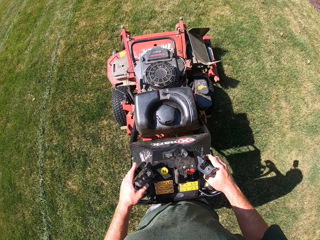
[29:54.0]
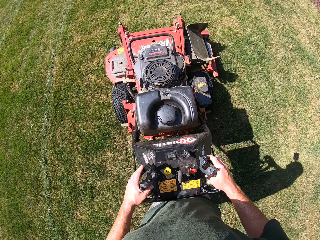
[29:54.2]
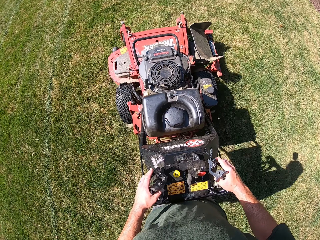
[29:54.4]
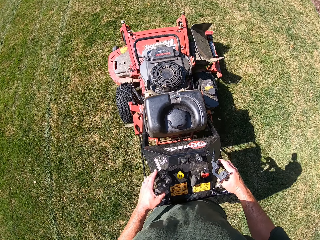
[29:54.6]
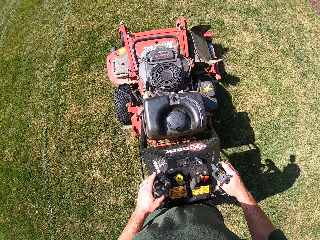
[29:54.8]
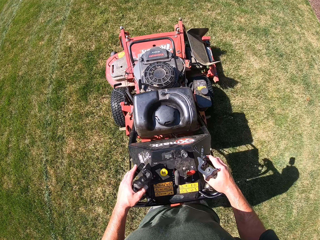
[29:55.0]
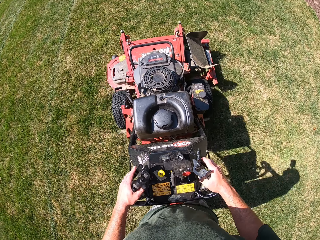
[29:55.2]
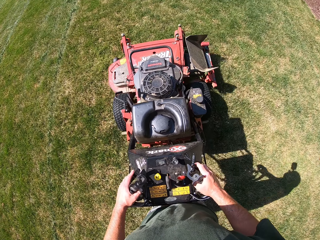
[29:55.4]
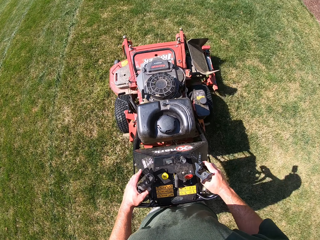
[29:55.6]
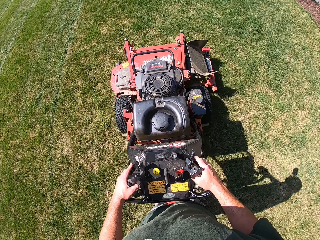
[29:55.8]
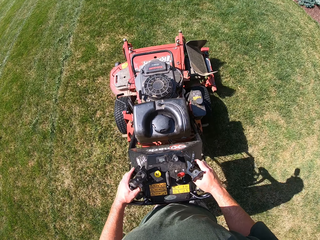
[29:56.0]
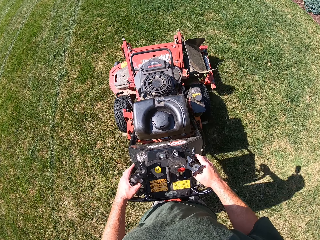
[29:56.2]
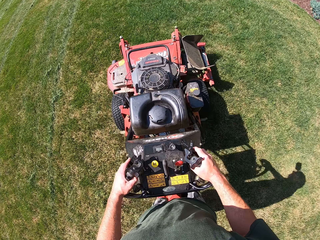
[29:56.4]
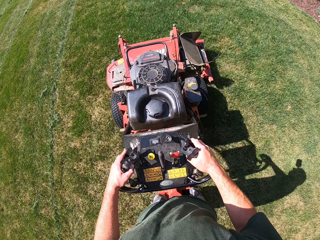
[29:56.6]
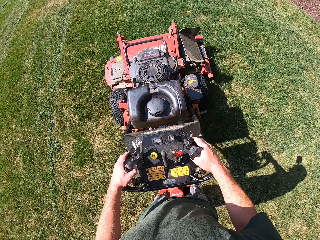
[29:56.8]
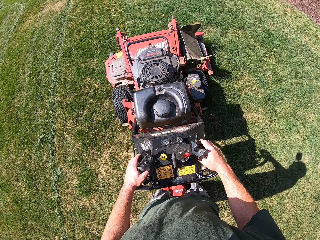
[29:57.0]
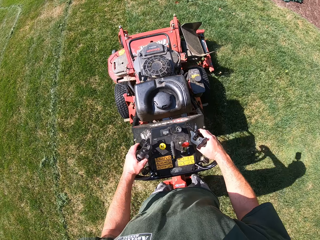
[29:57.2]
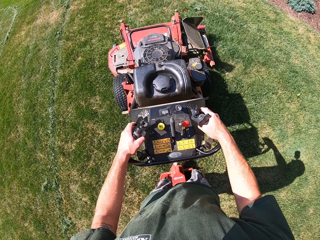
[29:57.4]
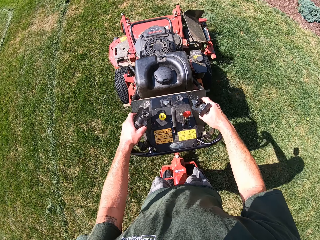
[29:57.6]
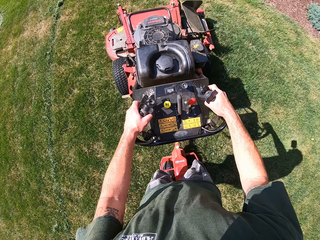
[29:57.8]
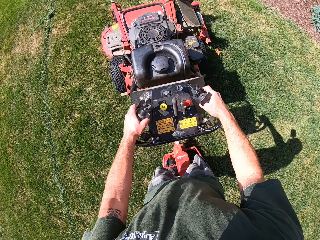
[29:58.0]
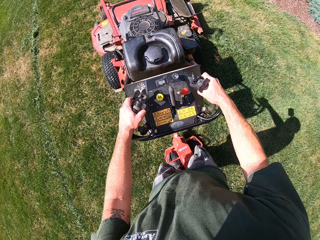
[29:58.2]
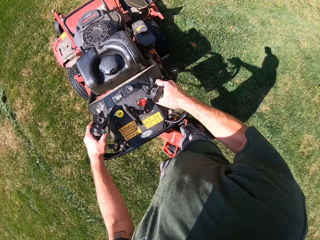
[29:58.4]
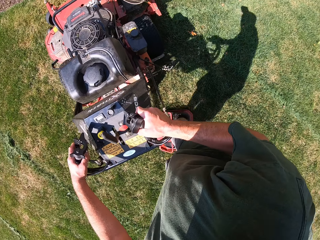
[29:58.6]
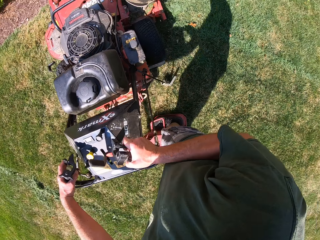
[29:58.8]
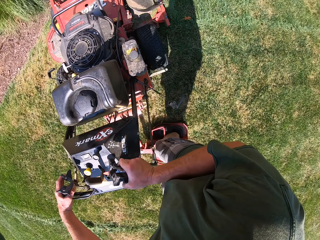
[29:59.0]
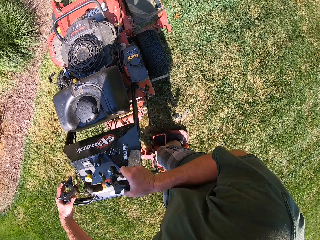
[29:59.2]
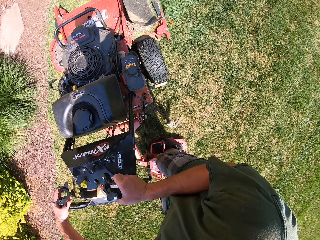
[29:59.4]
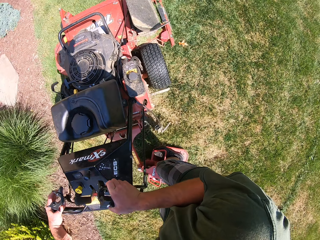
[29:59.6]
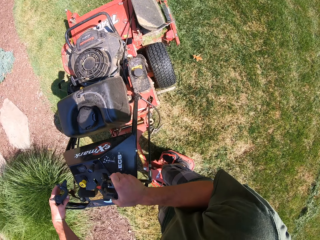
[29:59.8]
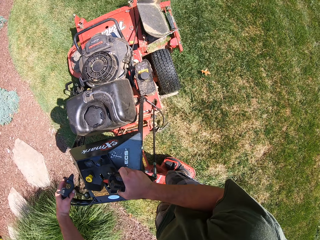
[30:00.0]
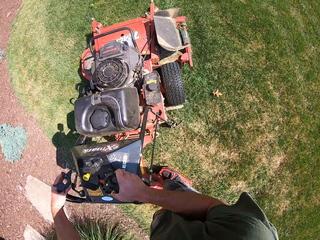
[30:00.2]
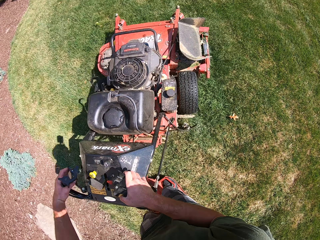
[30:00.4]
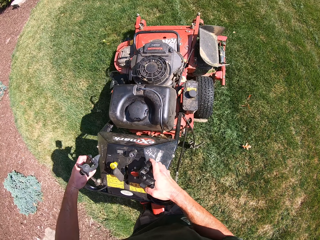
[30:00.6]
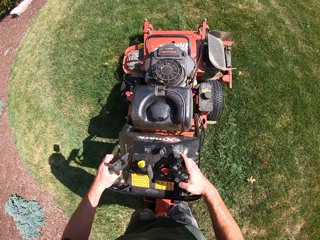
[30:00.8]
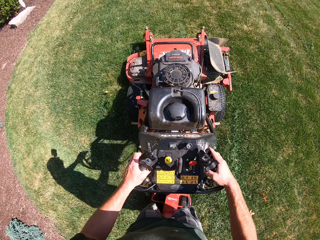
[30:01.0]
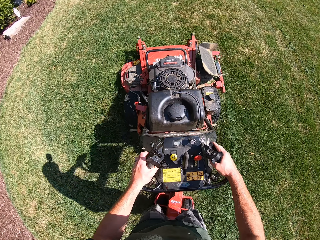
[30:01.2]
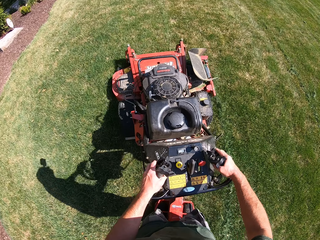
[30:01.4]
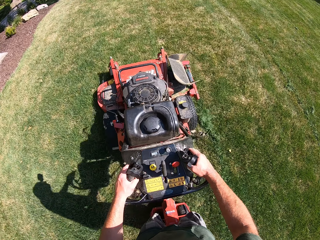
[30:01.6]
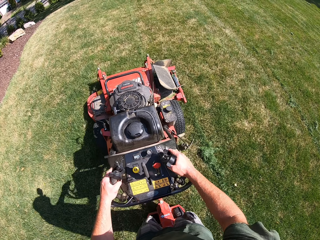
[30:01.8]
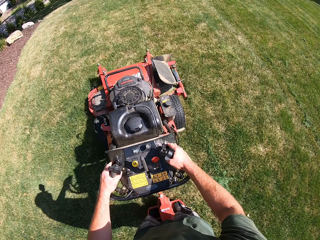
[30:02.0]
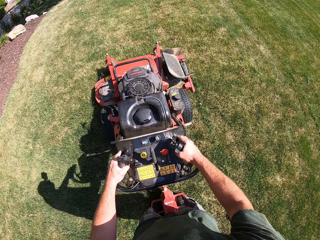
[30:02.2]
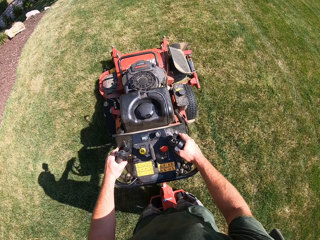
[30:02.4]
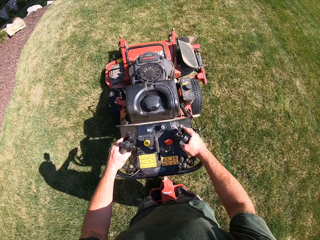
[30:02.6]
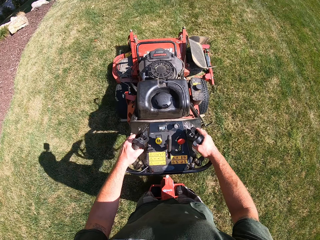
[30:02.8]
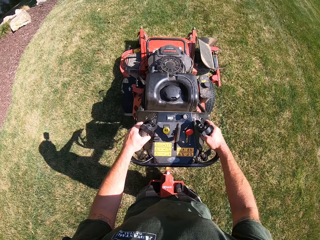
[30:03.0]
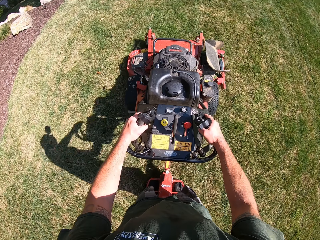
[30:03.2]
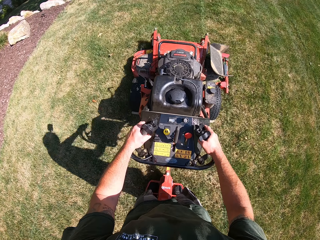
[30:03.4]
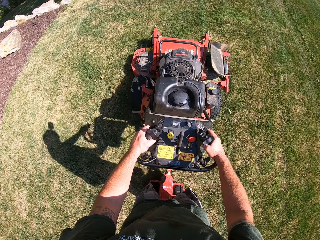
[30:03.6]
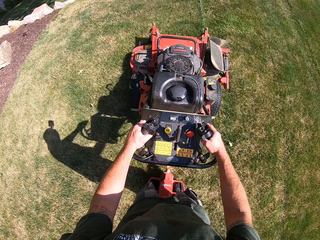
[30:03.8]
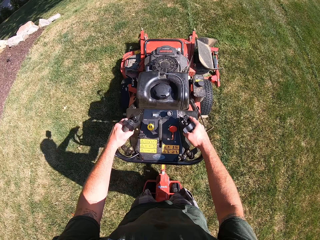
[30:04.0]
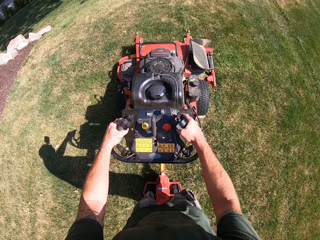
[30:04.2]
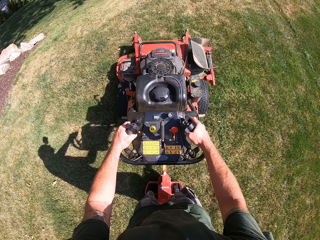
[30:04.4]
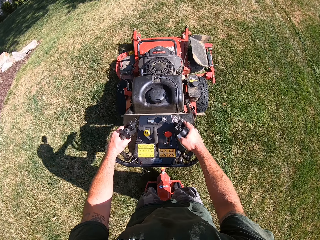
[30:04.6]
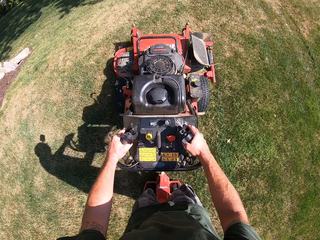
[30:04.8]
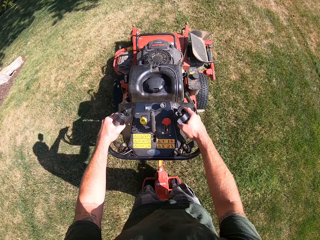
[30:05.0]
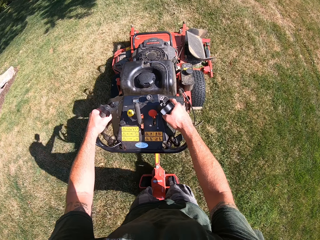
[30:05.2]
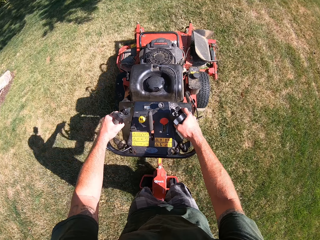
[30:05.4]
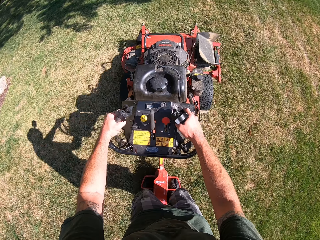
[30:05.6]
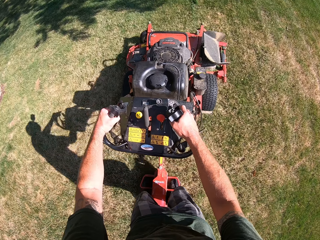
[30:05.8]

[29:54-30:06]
The camera wearer turns the lawn mower around in a clockwise direction.

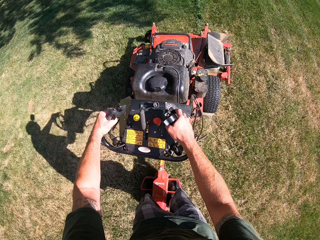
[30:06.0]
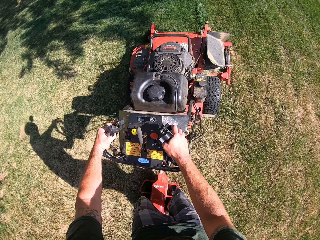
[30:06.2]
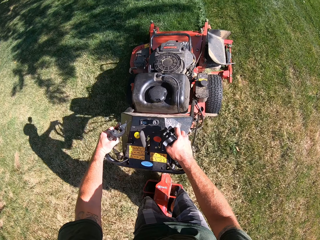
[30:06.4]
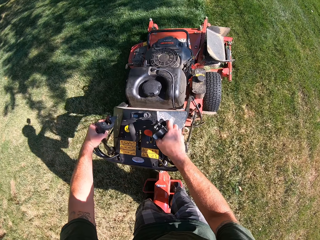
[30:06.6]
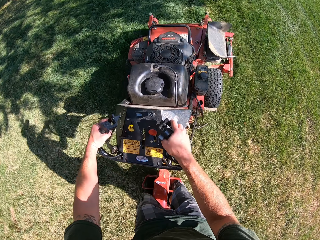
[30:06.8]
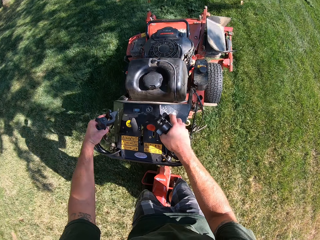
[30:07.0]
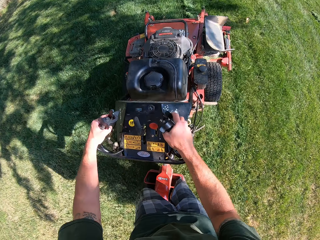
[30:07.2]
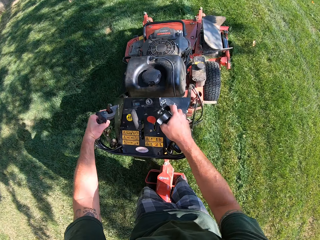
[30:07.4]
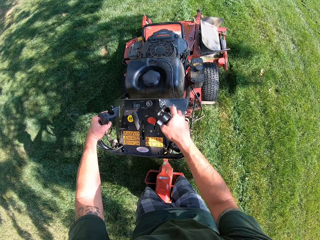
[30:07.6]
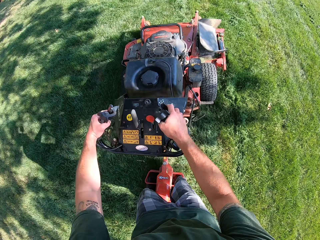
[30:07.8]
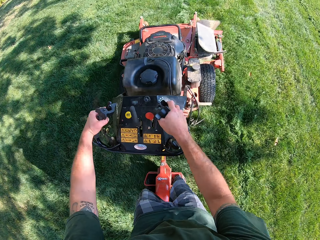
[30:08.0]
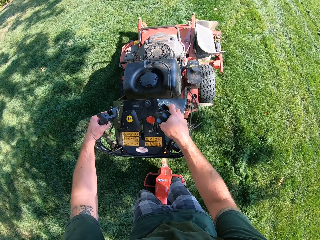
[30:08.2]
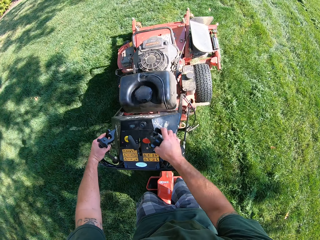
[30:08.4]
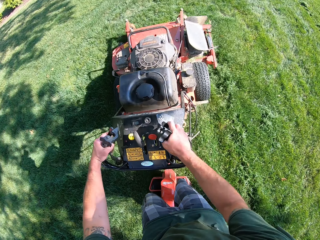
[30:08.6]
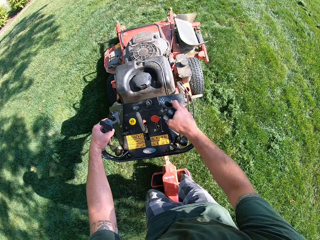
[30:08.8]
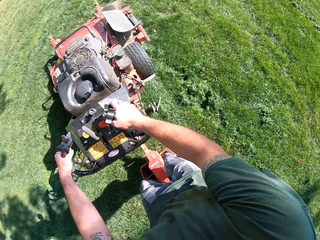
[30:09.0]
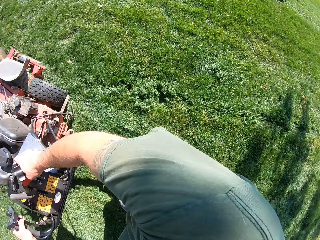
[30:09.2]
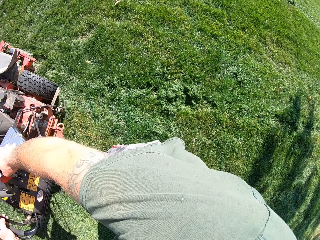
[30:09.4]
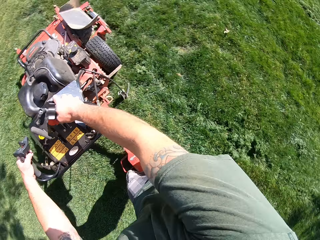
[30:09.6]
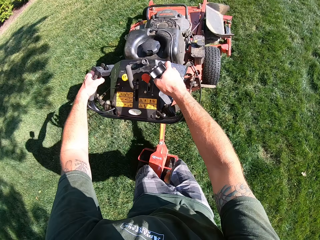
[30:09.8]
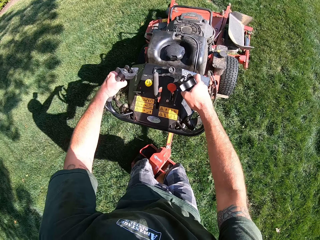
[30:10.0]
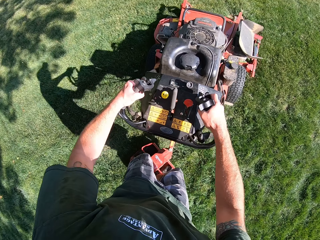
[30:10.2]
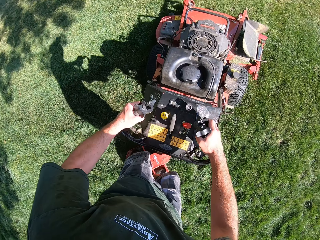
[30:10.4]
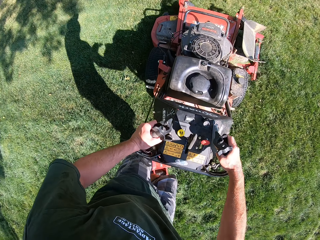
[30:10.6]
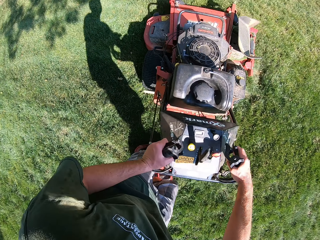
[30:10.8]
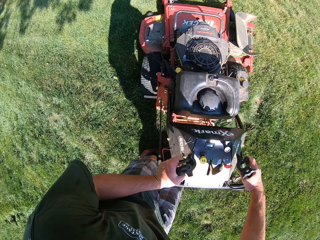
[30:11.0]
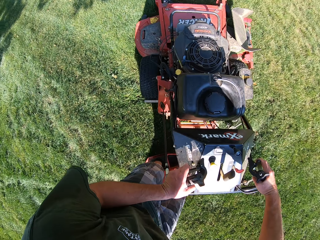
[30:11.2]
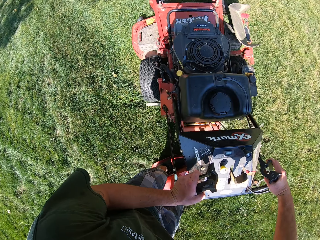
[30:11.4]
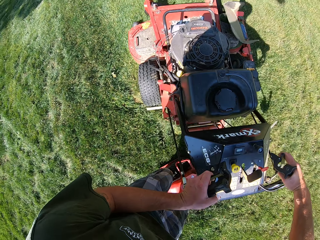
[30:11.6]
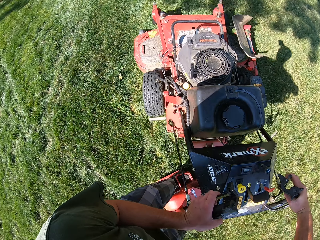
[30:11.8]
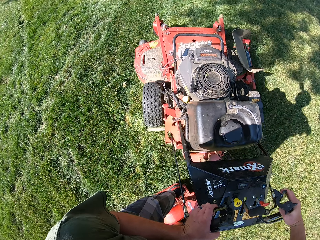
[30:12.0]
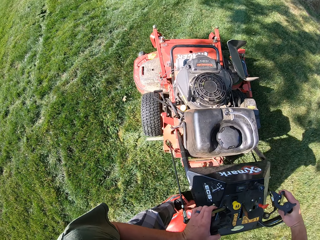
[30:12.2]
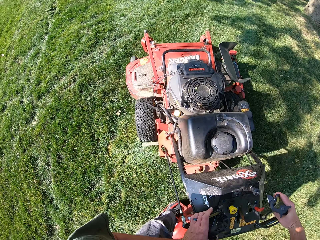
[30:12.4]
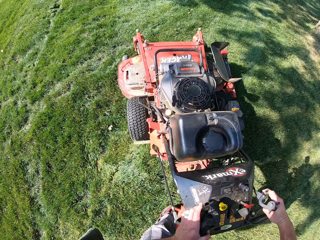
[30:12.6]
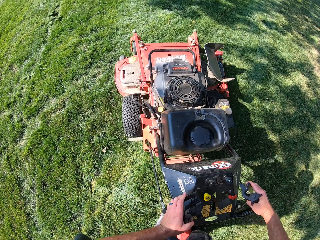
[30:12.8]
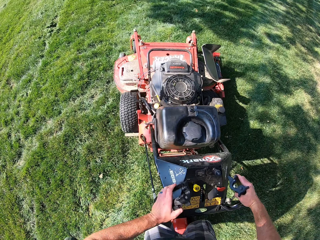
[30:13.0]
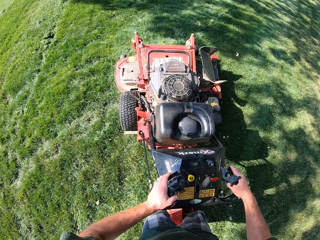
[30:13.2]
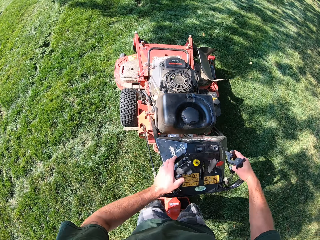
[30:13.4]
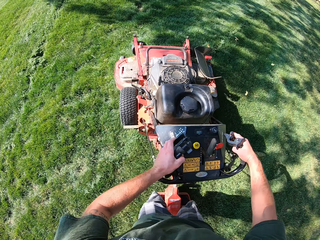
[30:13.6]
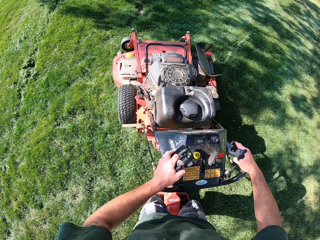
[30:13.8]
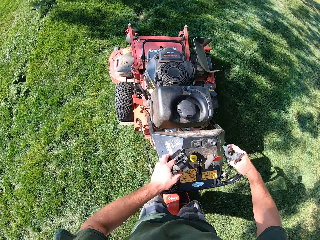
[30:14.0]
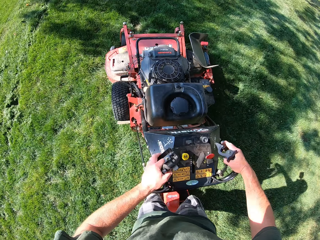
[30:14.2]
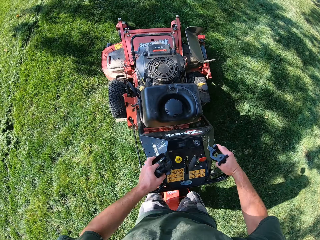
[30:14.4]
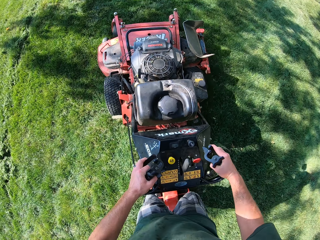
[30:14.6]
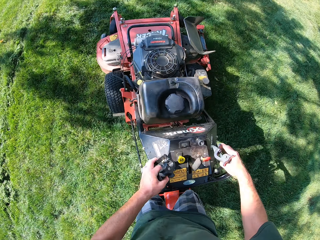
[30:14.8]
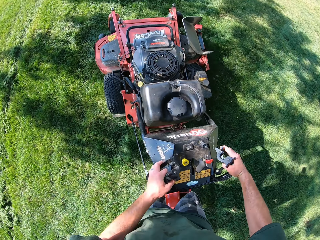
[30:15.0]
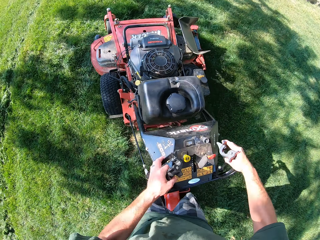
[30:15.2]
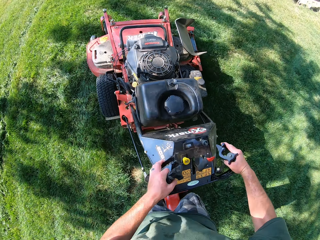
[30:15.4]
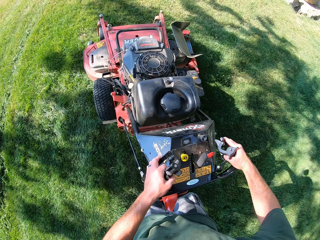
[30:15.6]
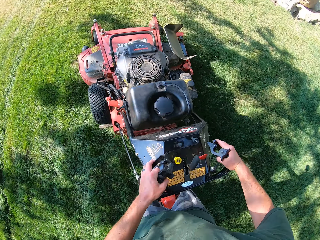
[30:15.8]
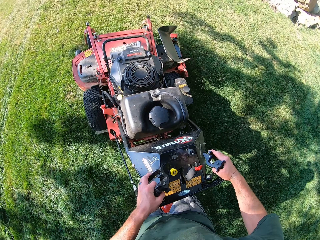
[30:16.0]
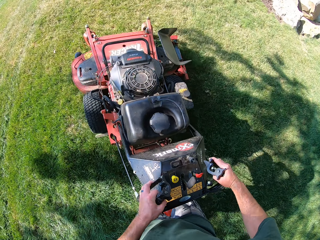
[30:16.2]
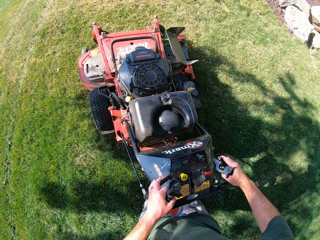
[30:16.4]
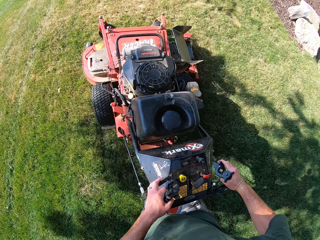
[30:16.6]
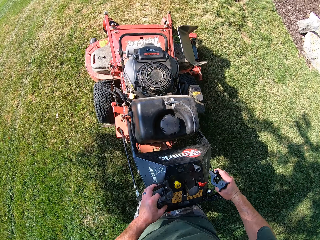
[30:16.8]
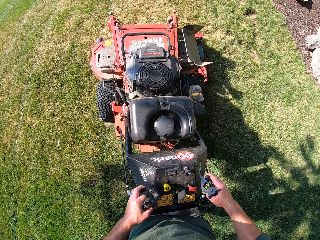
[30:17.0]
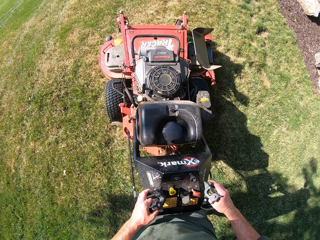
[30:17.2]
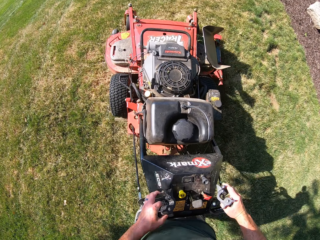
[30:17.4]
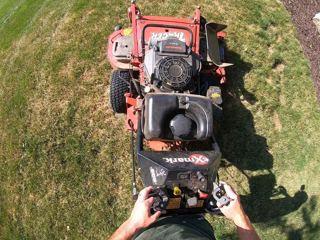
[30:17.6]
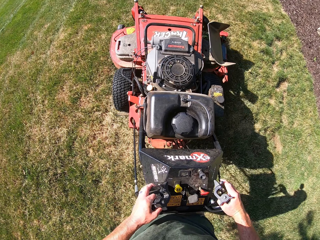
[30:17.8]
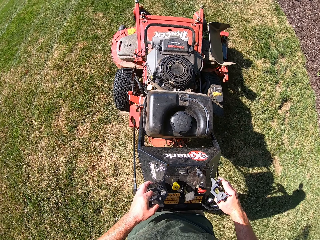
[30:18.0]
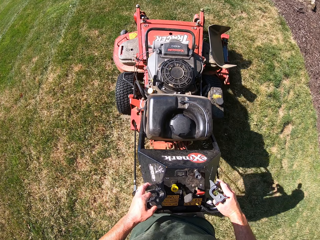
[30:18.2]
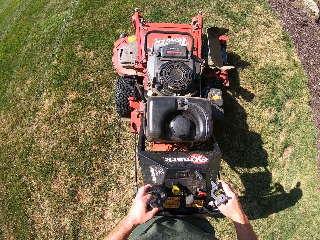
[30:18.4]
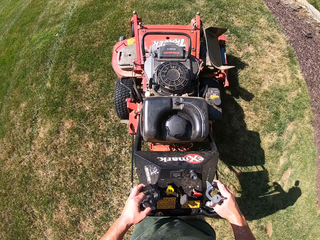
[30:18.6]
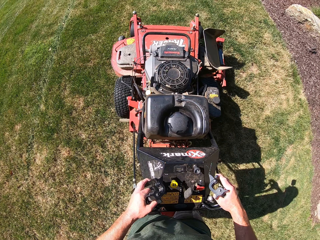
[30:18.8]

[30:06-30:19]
The camera wearer turns the lawn mower around in a counterclockwise direction.
